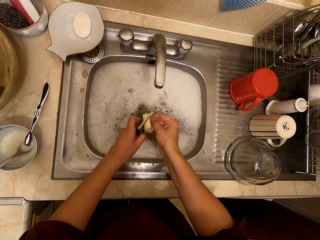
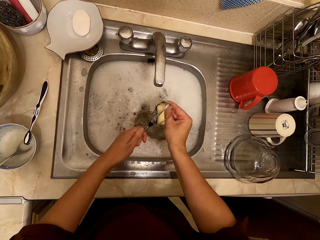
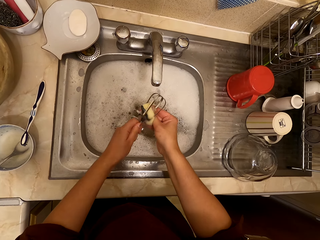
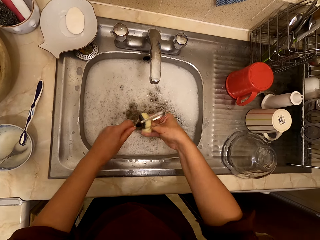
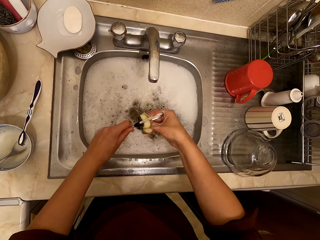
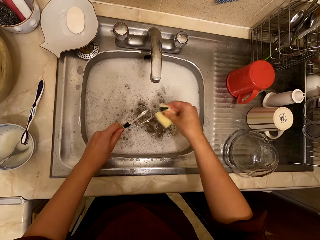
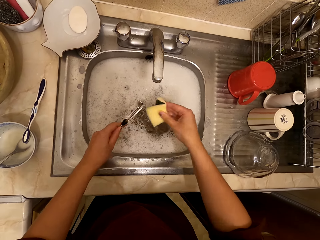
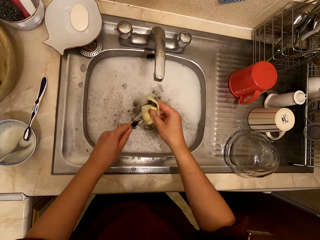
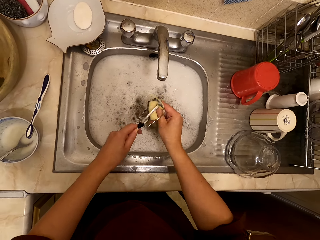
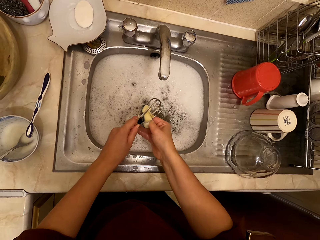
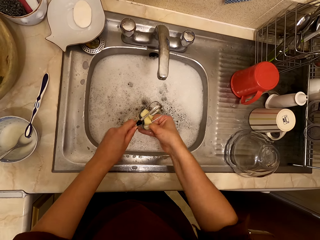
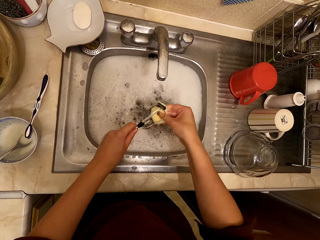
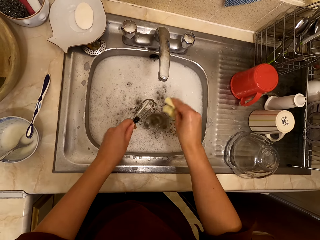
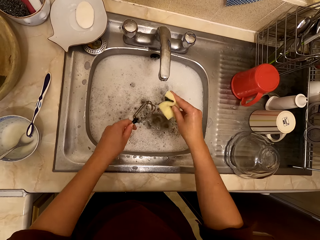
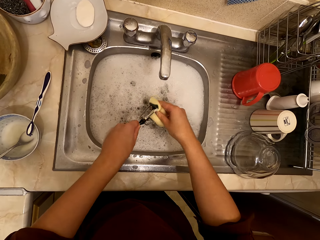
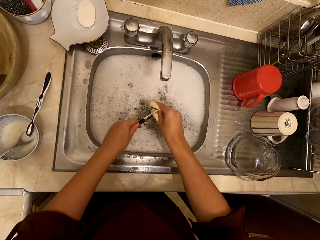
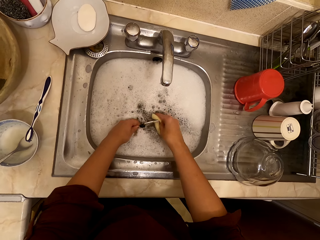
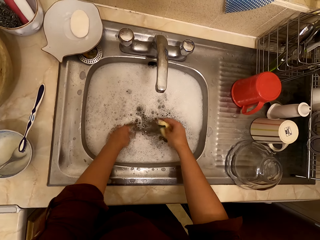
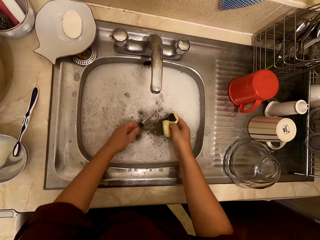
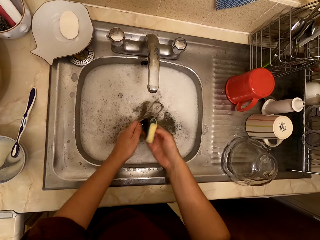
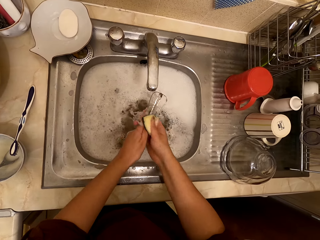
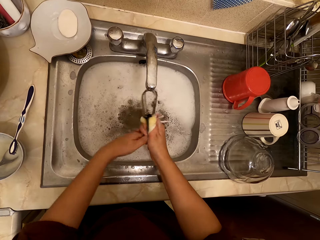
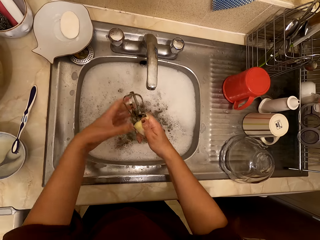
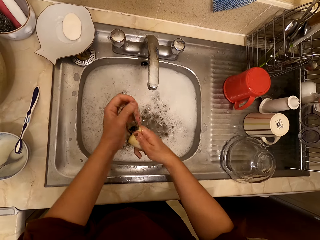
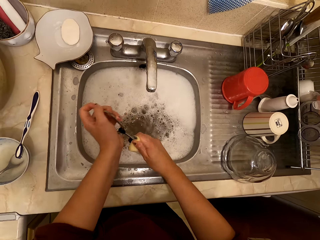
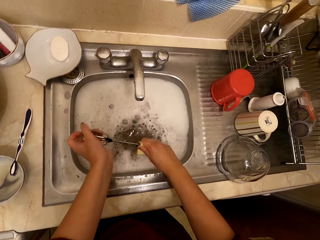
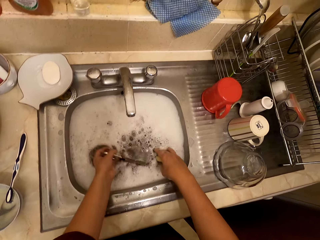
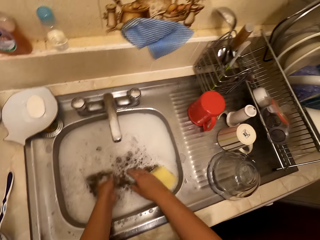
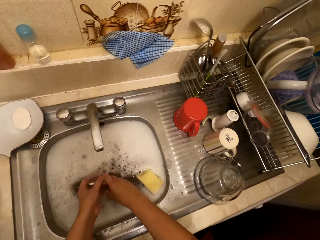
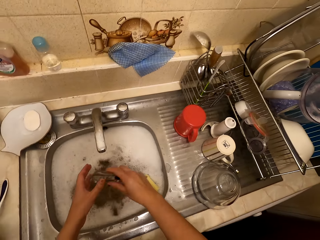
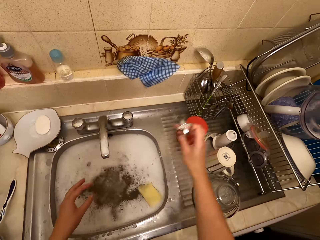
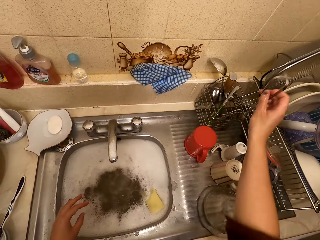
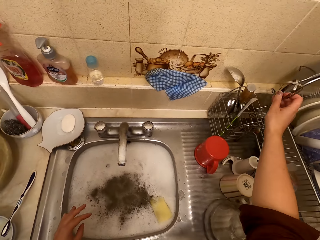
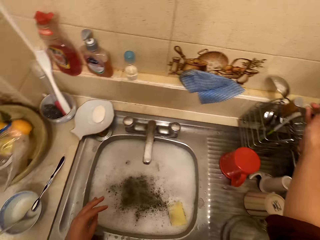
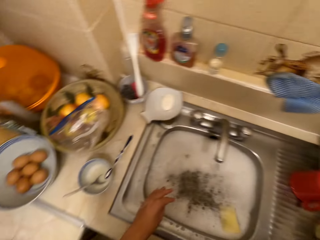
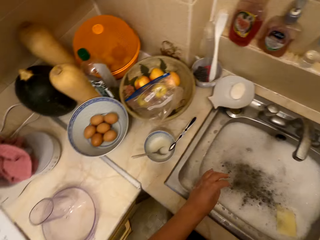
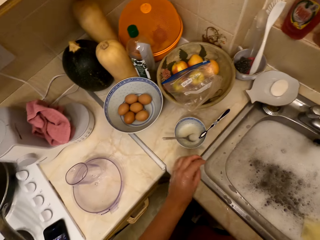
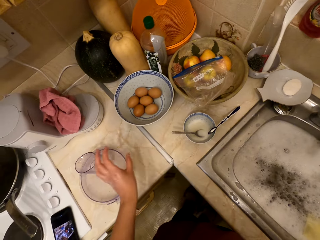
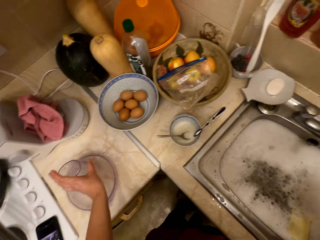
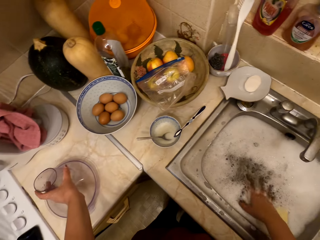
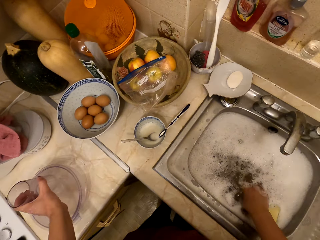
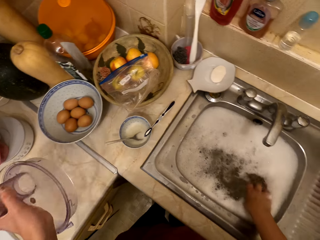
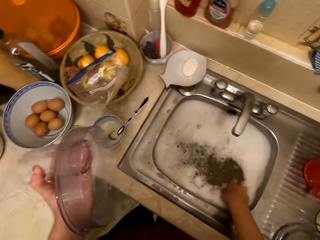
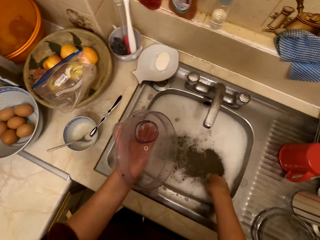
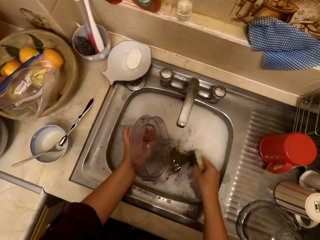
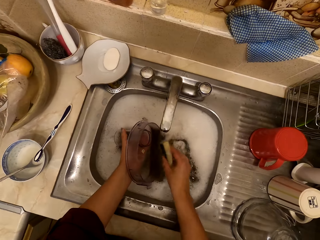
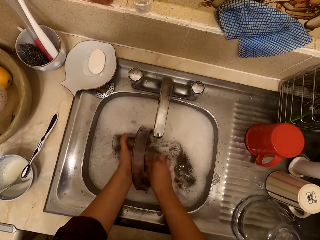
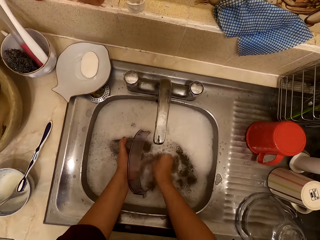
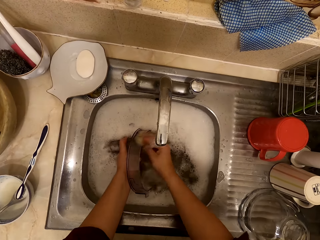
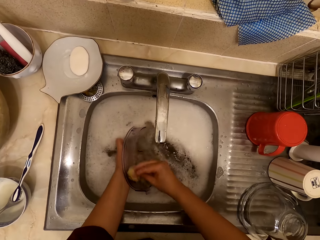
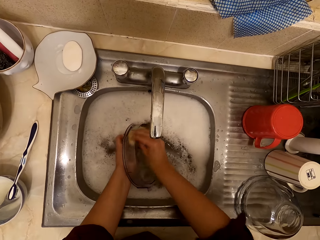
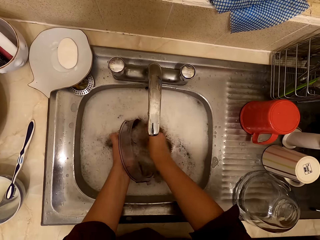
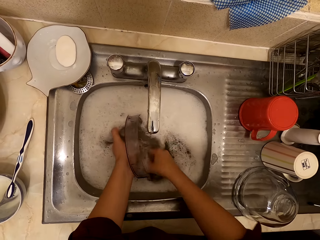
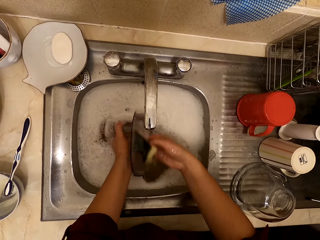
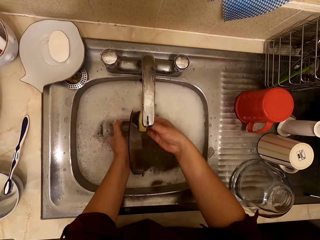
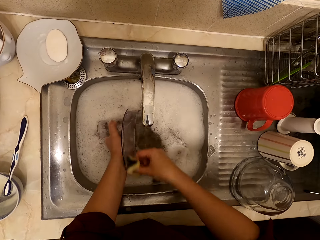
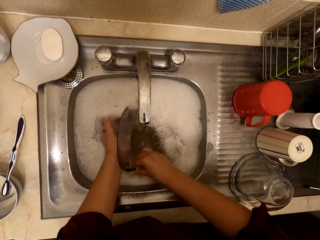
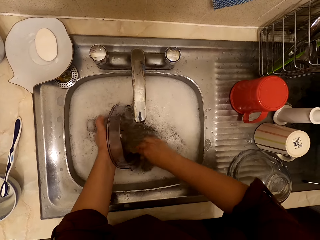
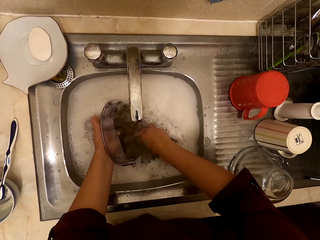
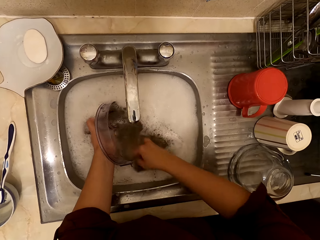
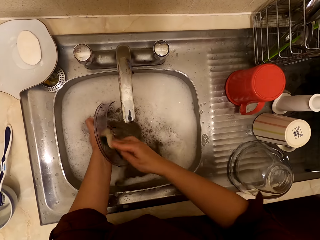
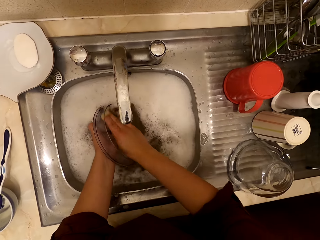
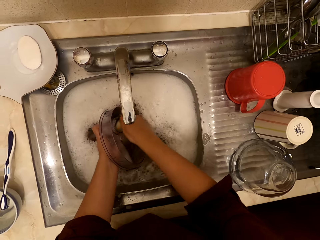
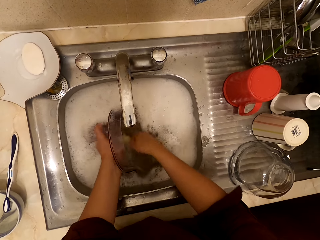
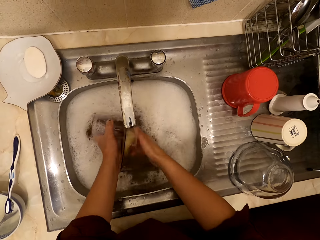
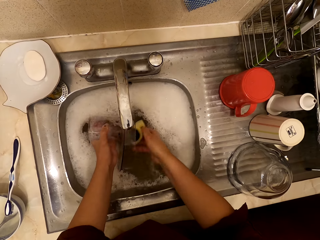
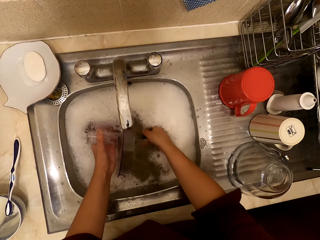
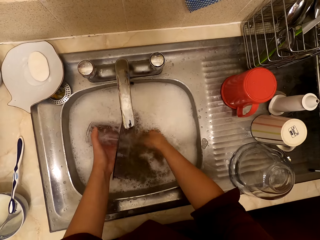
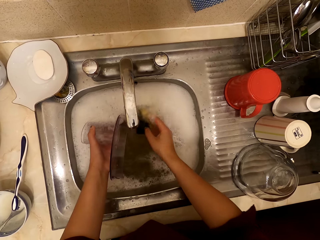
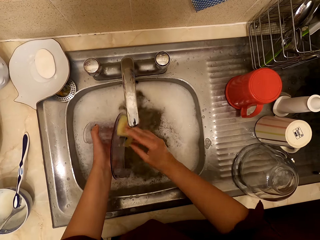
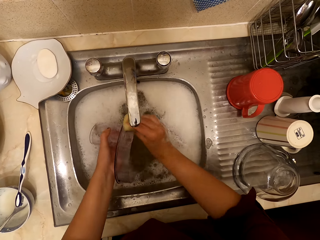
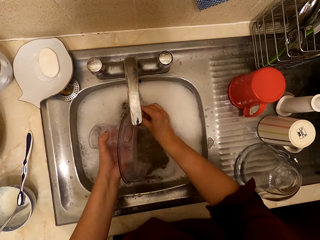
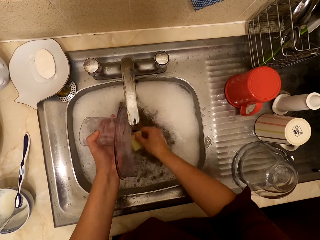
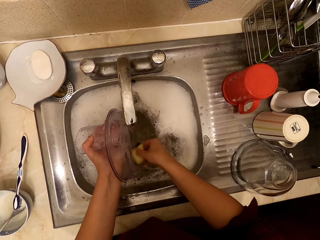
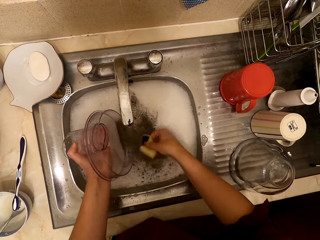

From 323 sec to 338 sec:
The camera wearer drops the sponge in the sink. They lift the hand mixer. They lift the hand mixer again. They place the hand mixer on the spoon rack. They move the left hand. They pick up a lid on the kitchen counter. They lift the lid. They wash the lid with the scouring pad.
